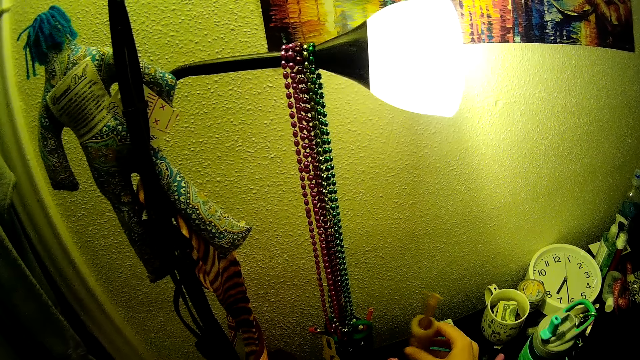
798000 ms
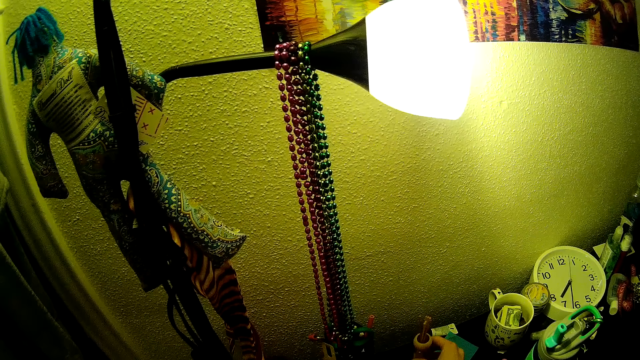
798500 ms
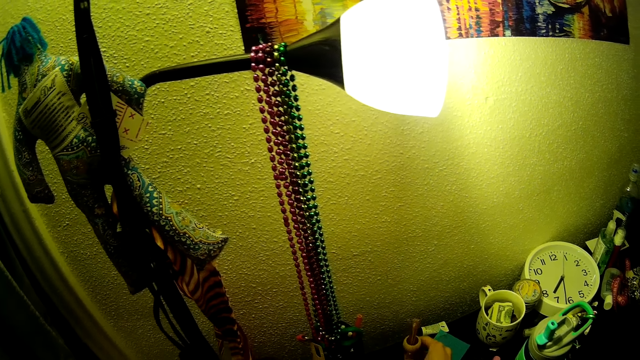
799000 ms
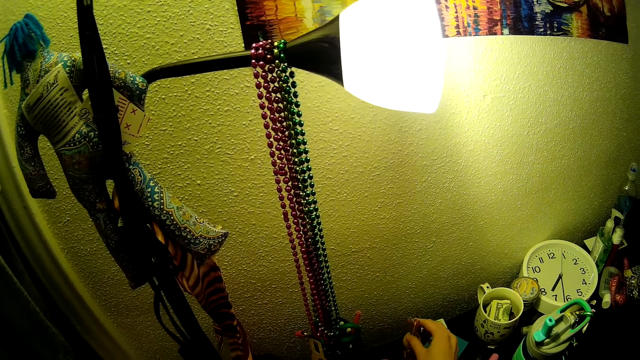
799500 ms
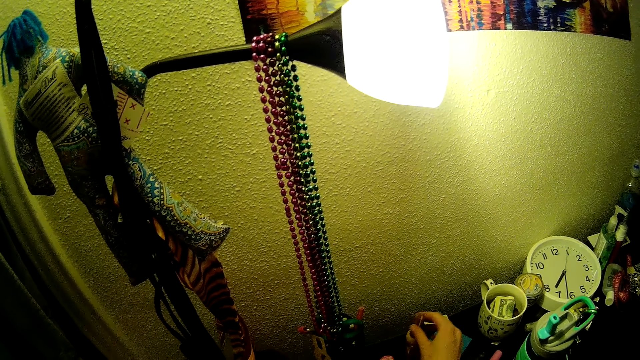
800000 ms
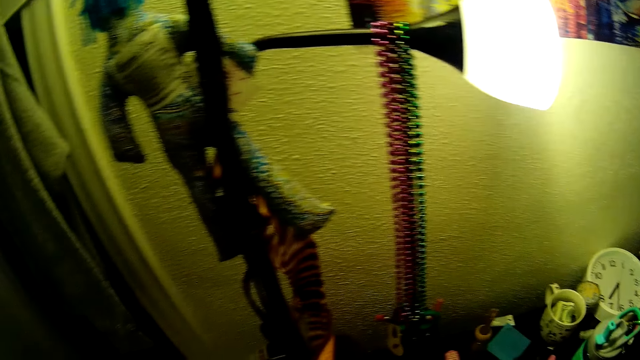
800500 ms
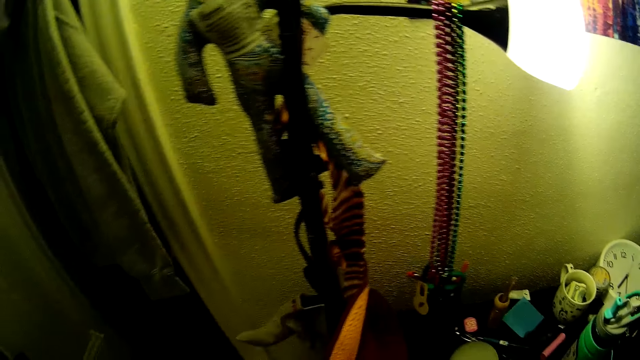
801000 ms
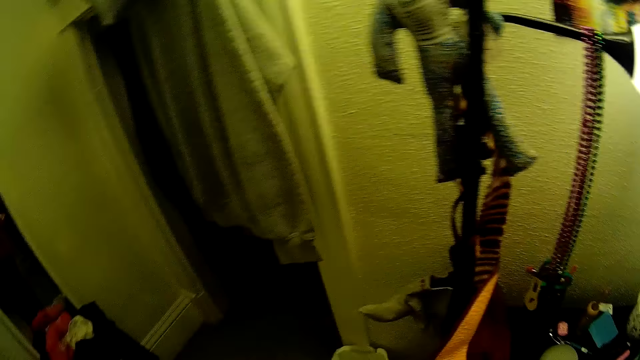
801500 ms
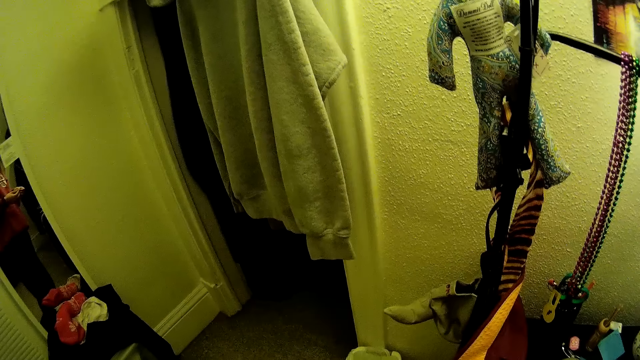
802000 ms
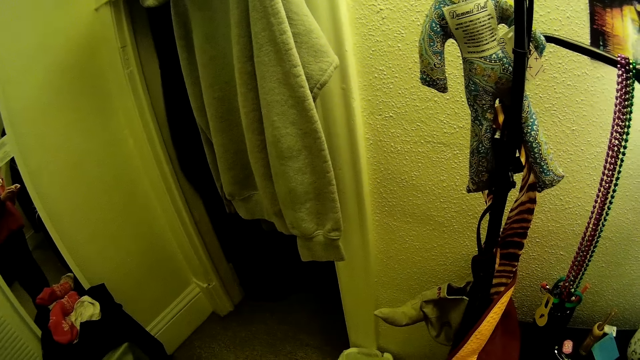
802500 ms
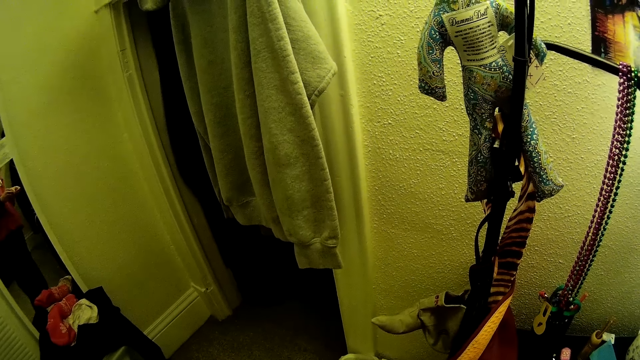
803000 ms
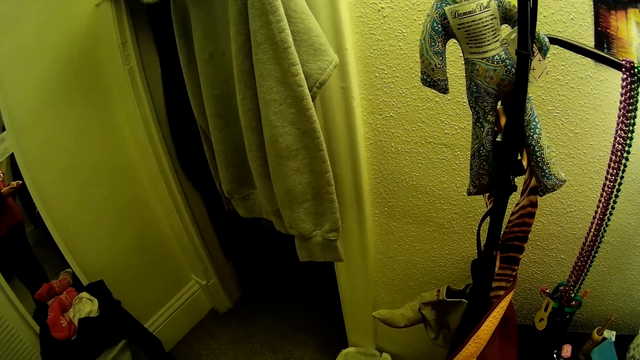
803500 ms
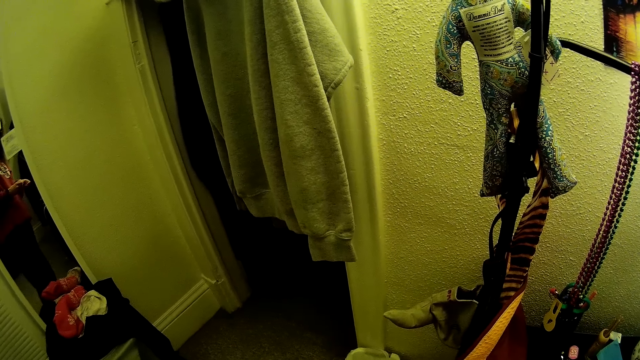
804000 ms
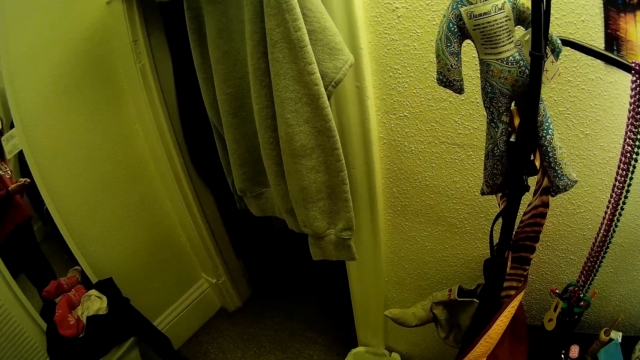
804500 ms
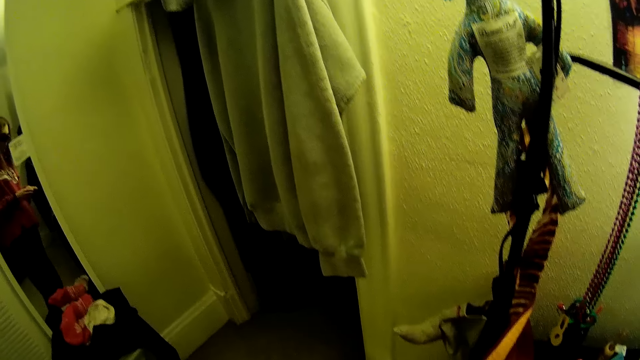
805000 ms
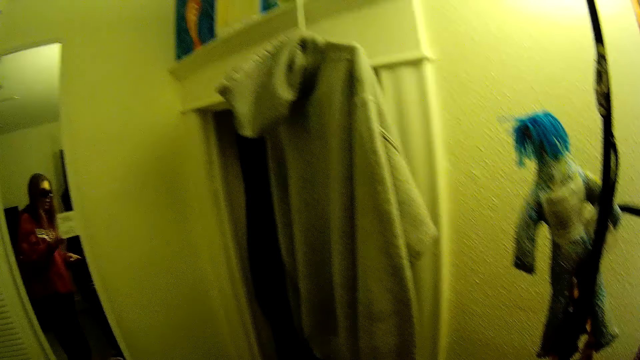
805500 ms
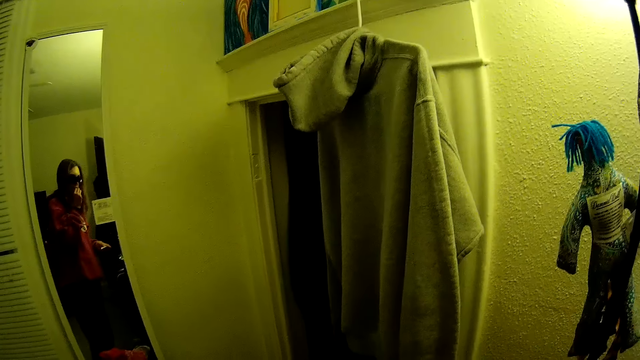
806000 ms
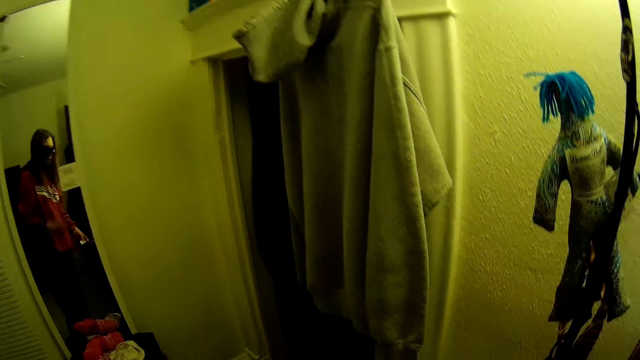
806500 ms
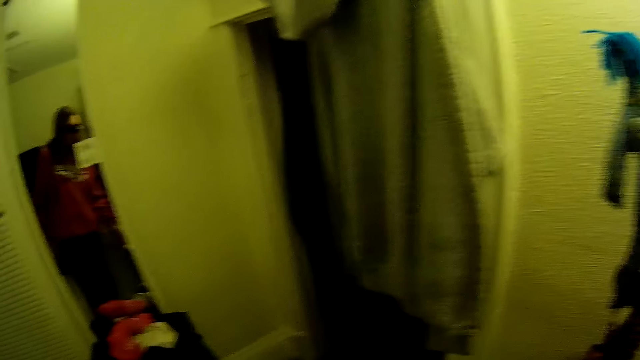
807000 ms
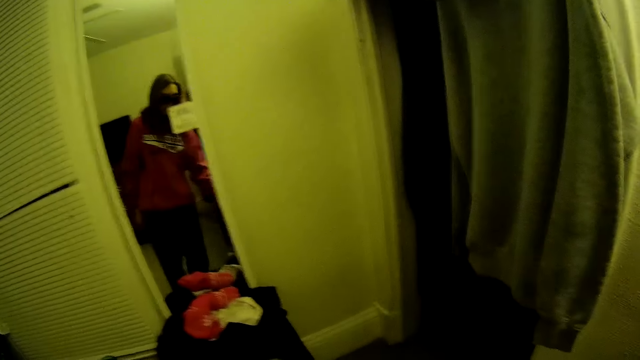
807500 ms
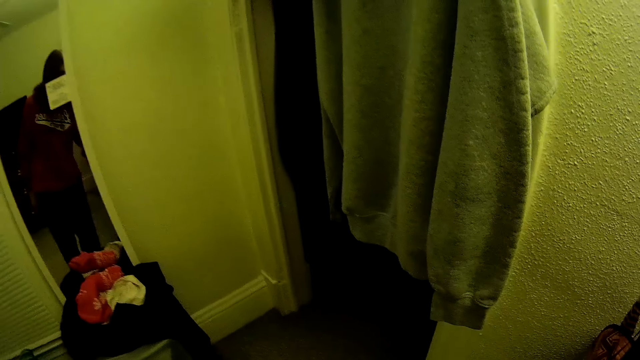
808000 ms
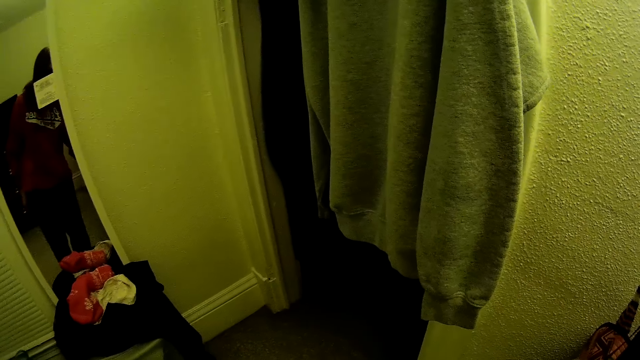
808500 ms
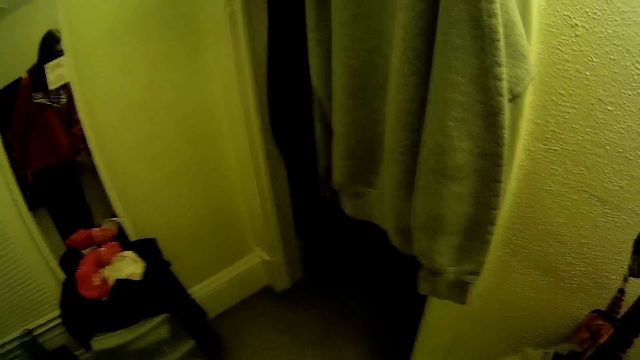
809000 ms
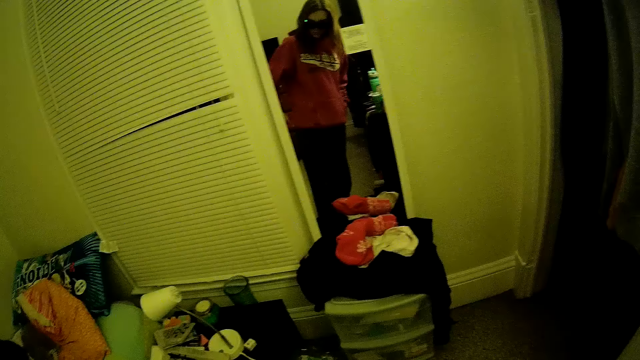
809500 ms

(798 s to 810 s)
The camera wearer holds something. She places a perfume bottle on the table in the bedroom with her right hand. She looks around. She looks at herself in the mirror.

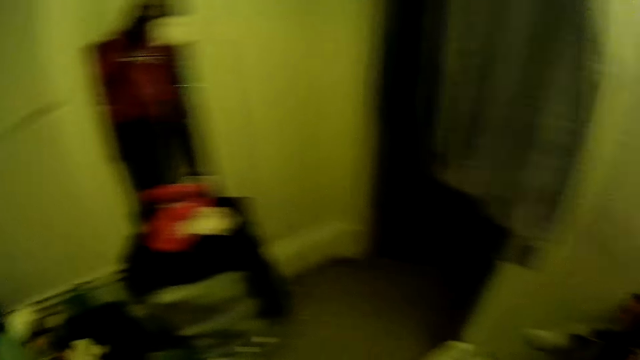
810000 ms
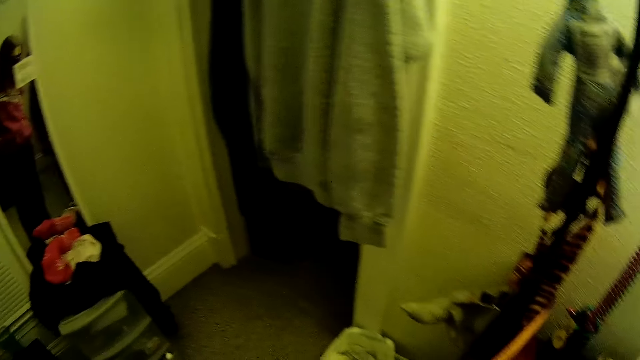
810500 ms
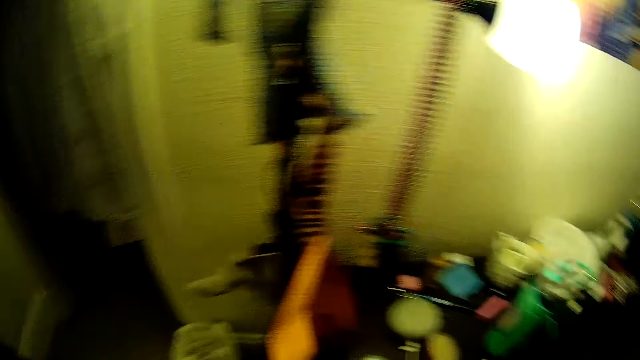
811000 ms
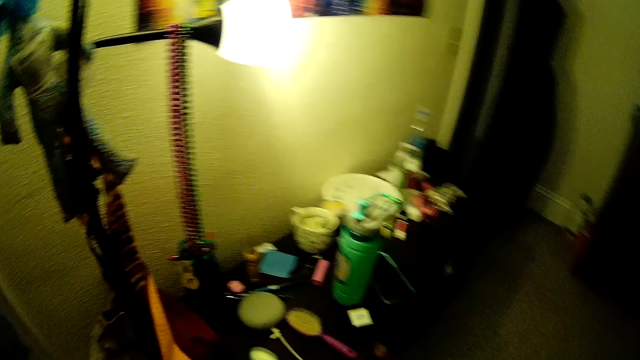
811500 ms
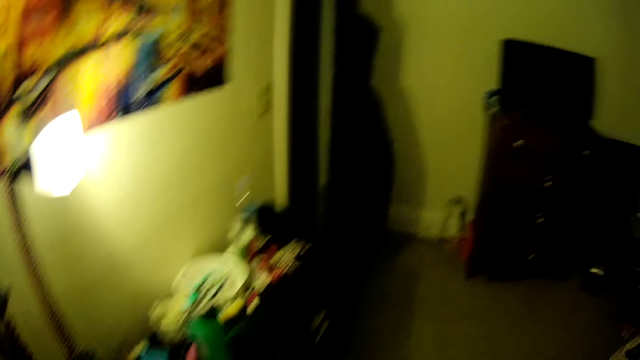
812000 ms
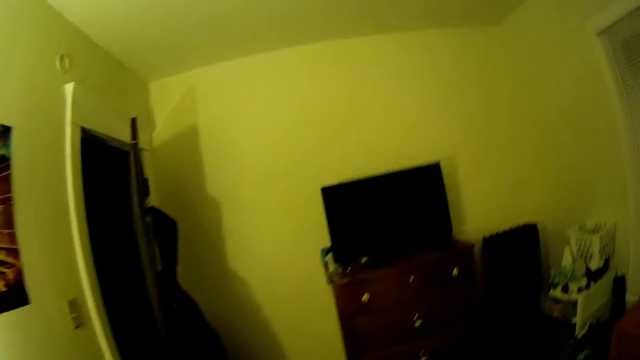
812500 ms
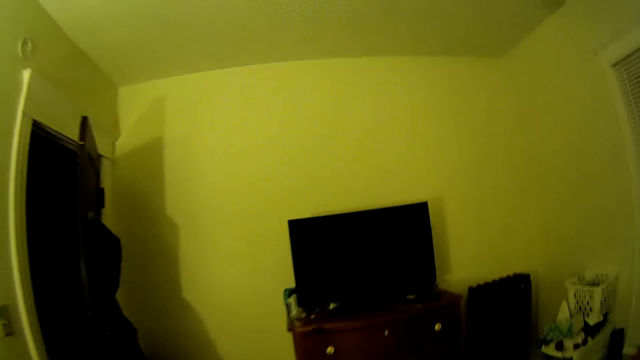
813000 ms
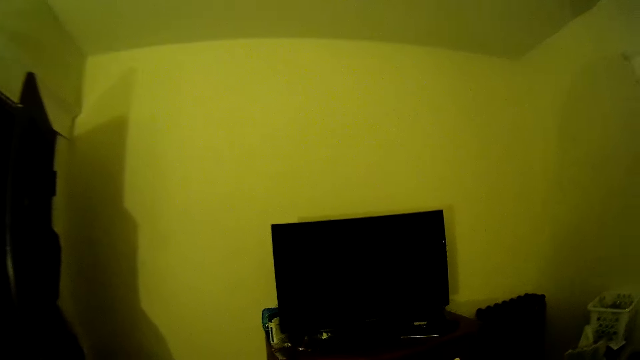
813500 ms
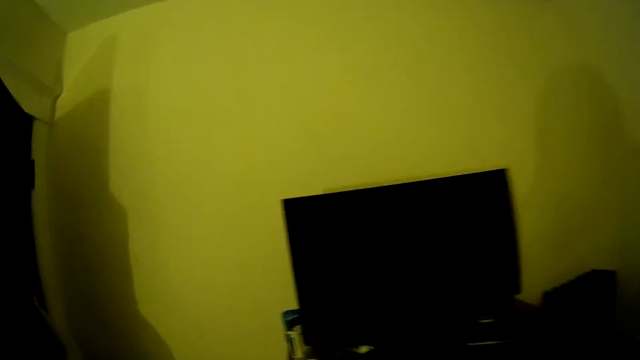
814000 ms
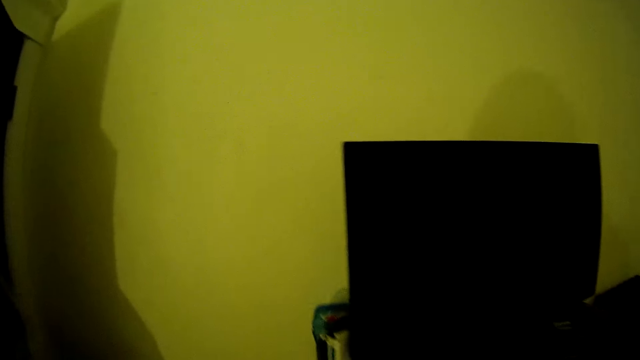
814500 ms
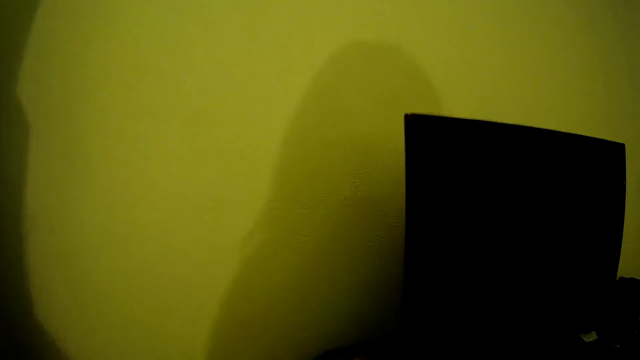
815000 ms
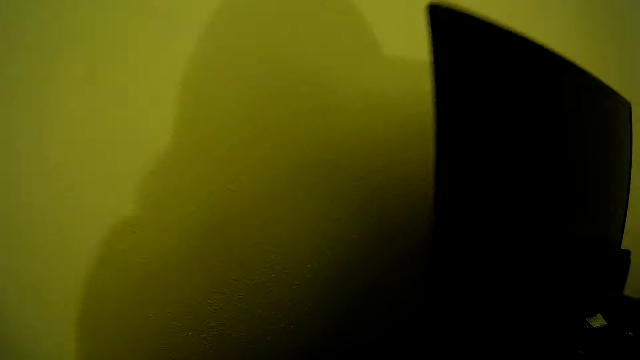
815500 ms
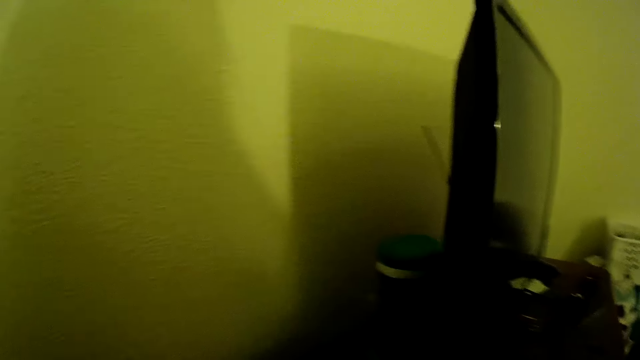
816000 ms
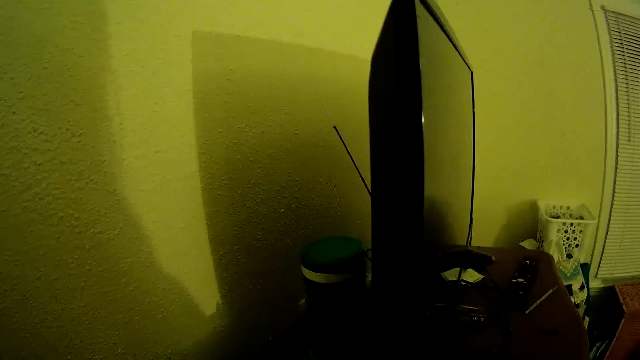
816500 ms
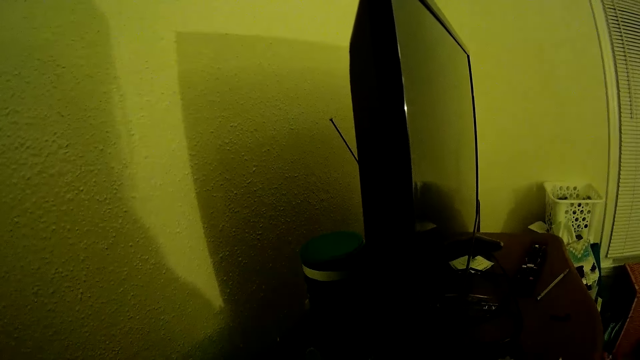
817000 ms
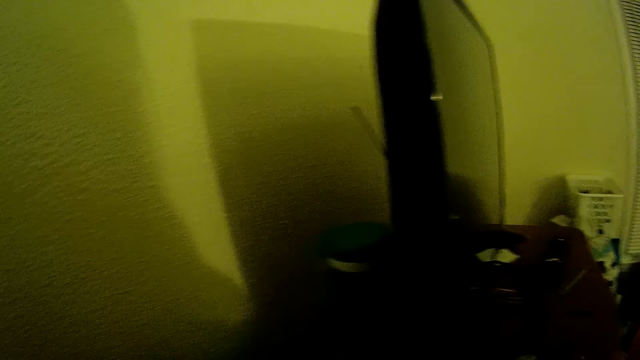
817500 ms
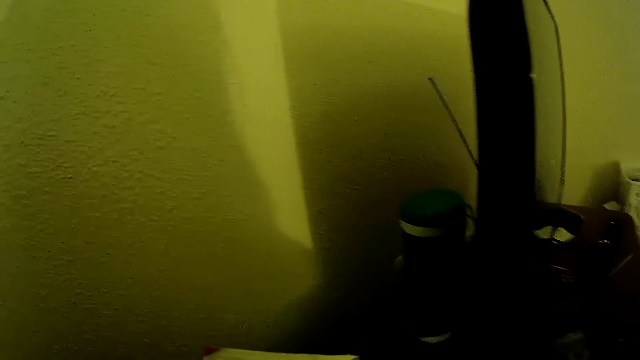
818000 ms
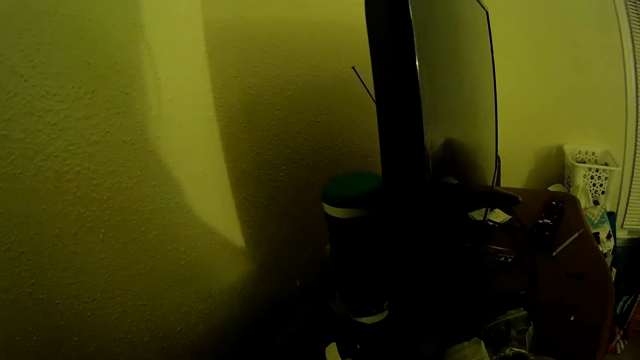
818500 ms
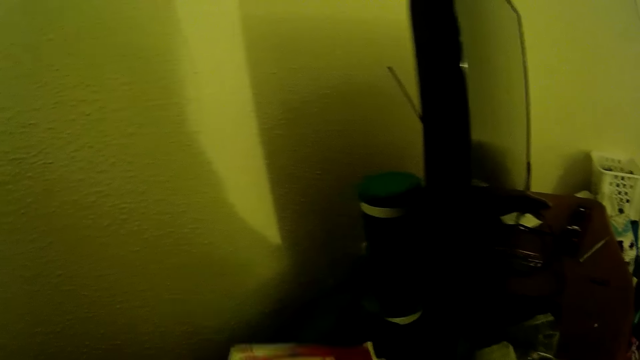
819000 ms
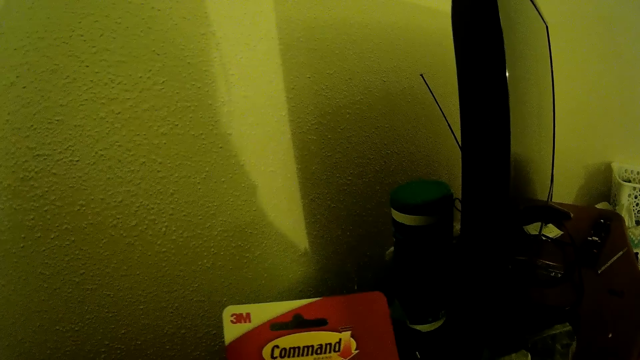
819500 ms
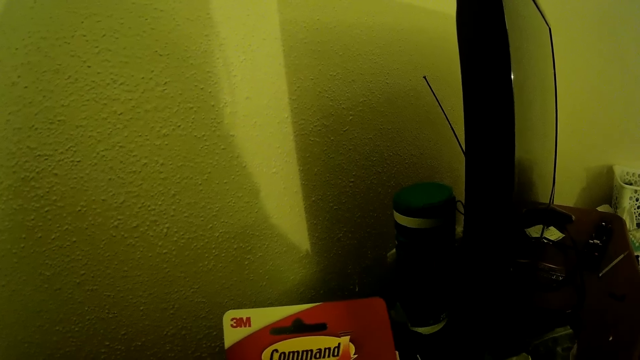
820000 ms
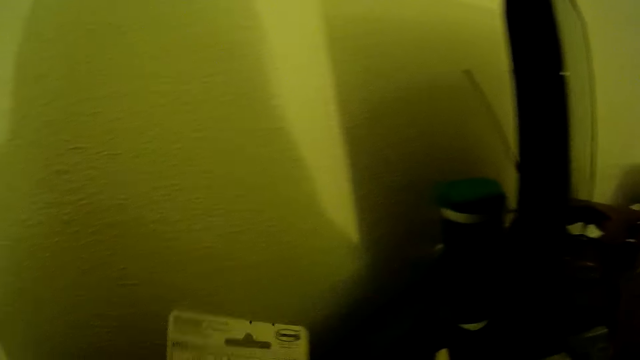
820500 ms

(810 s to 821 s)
The camera wearer looks around. She walks around. She touches the package. She examines a plastic casing with her hands.
